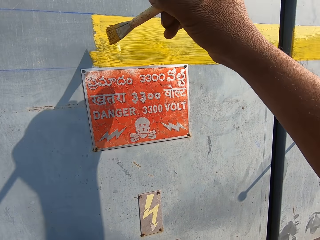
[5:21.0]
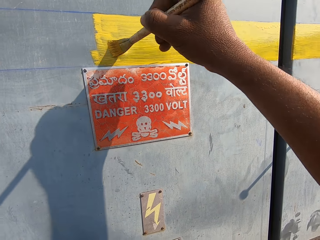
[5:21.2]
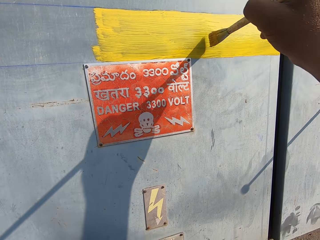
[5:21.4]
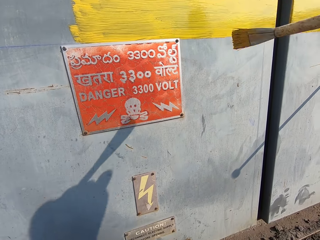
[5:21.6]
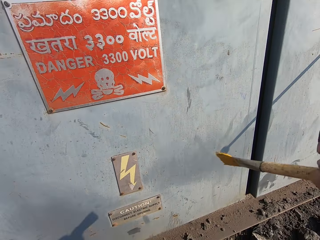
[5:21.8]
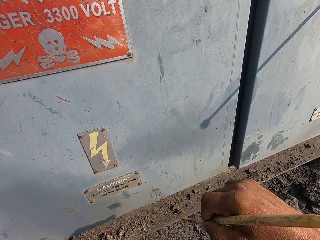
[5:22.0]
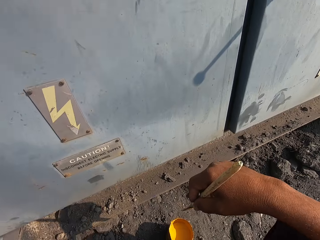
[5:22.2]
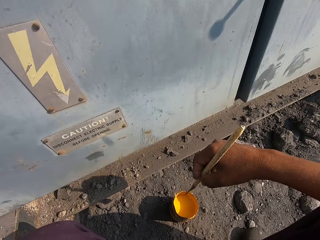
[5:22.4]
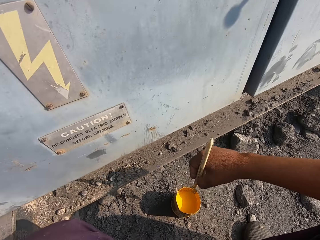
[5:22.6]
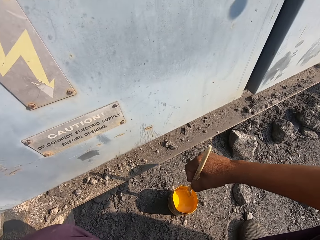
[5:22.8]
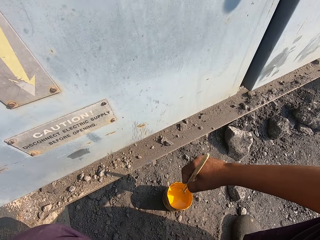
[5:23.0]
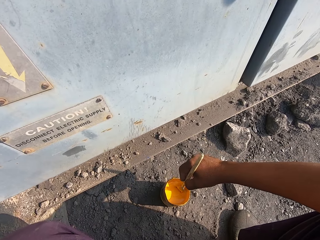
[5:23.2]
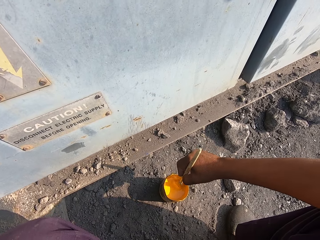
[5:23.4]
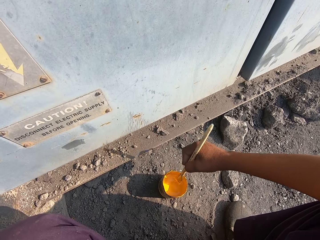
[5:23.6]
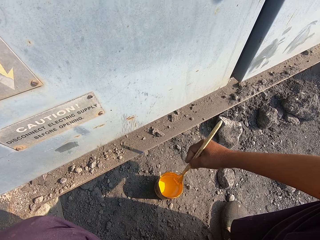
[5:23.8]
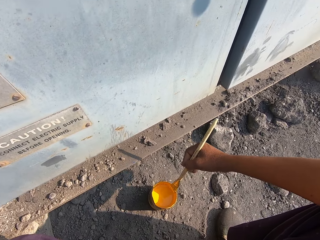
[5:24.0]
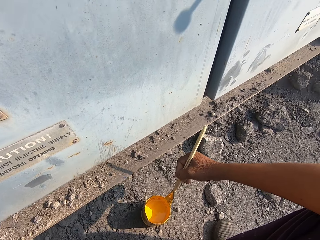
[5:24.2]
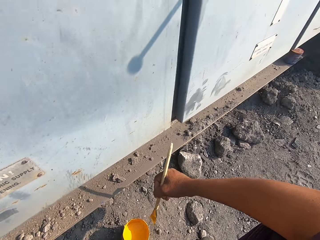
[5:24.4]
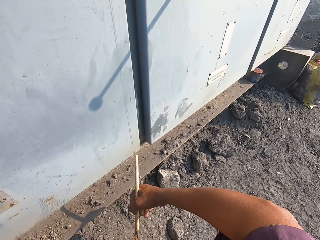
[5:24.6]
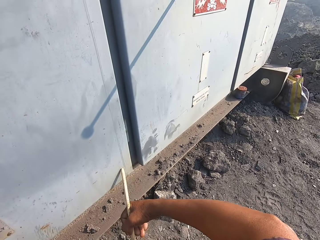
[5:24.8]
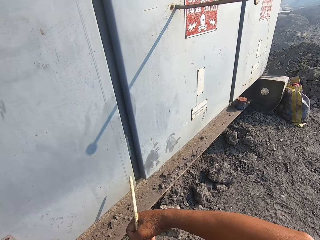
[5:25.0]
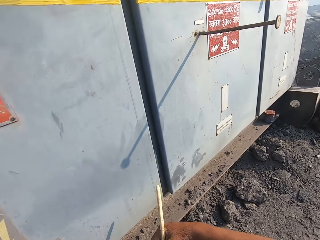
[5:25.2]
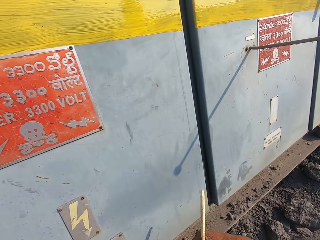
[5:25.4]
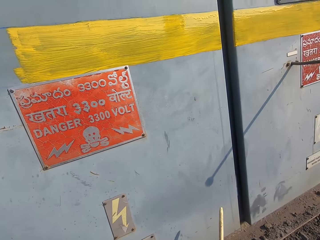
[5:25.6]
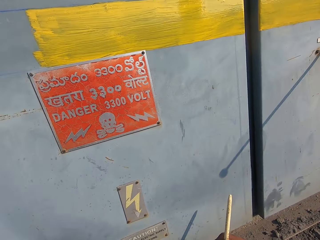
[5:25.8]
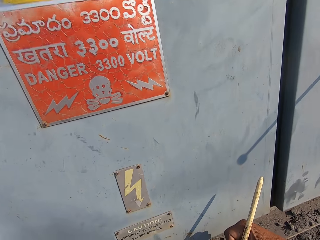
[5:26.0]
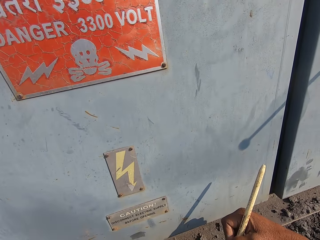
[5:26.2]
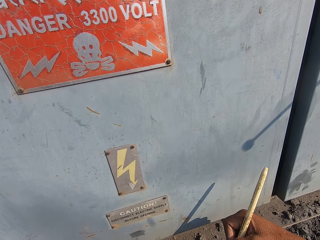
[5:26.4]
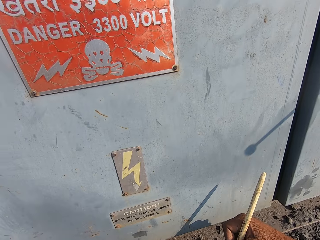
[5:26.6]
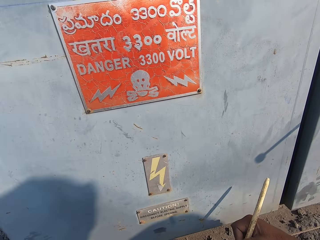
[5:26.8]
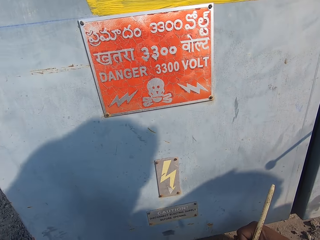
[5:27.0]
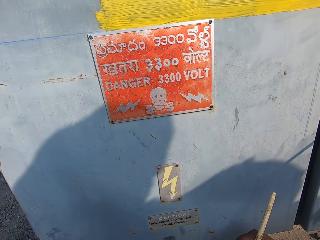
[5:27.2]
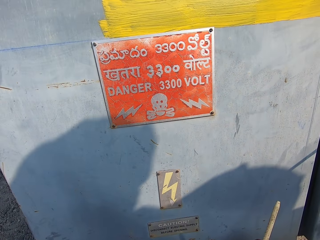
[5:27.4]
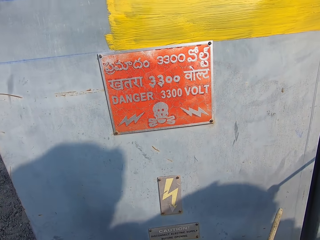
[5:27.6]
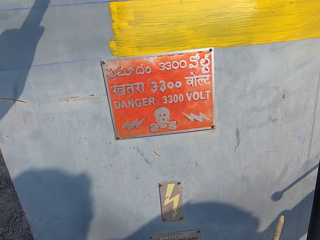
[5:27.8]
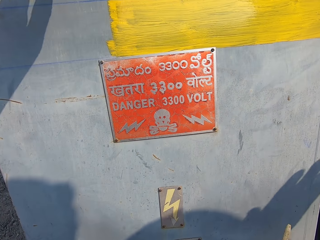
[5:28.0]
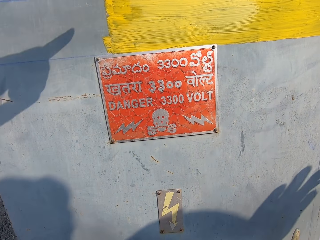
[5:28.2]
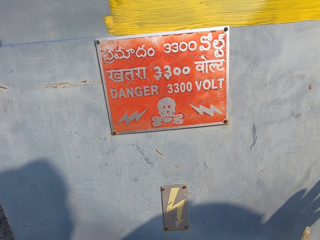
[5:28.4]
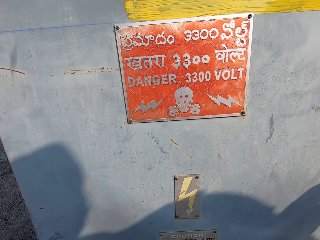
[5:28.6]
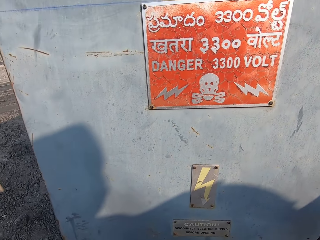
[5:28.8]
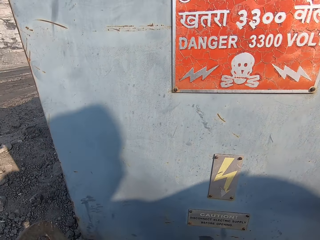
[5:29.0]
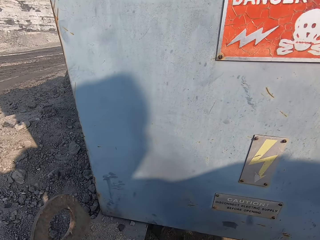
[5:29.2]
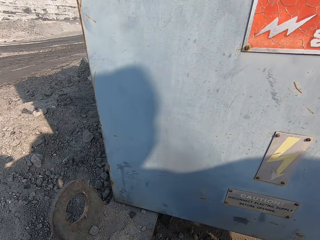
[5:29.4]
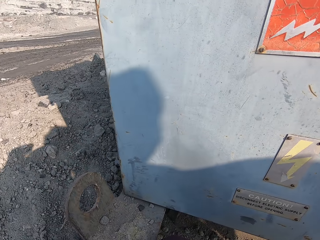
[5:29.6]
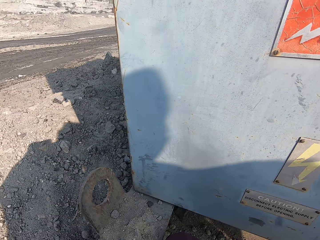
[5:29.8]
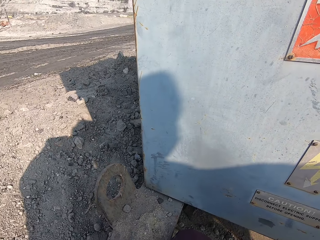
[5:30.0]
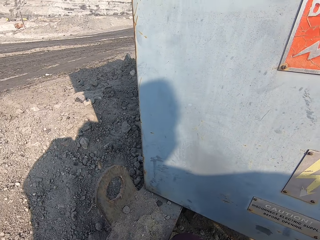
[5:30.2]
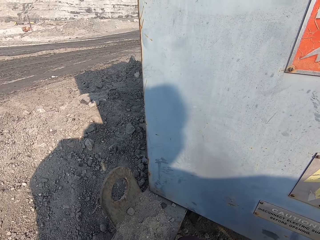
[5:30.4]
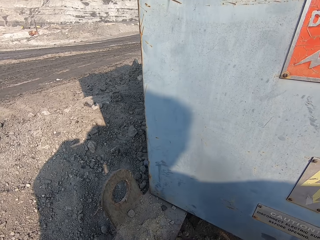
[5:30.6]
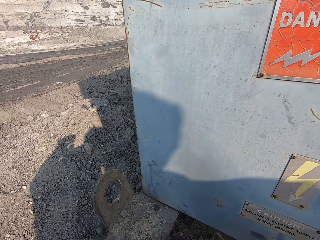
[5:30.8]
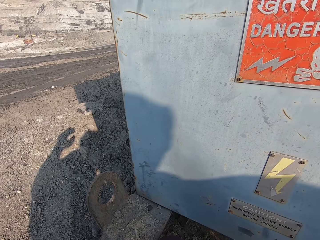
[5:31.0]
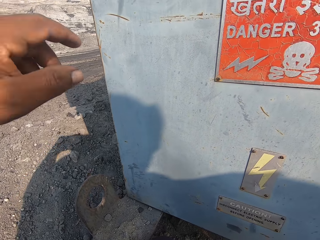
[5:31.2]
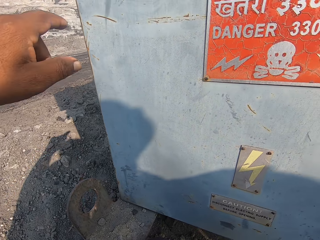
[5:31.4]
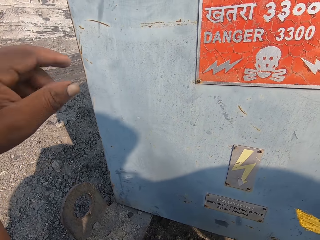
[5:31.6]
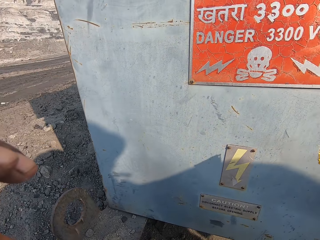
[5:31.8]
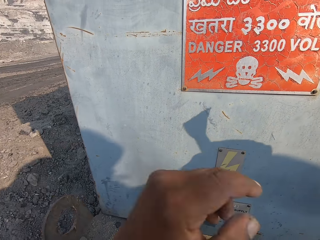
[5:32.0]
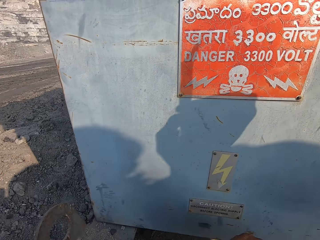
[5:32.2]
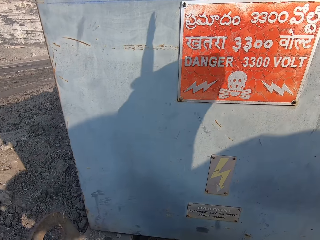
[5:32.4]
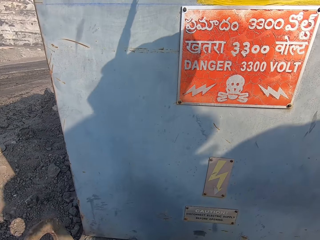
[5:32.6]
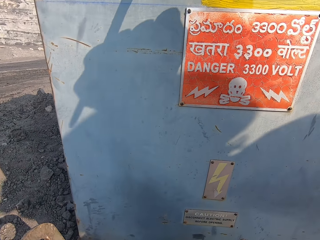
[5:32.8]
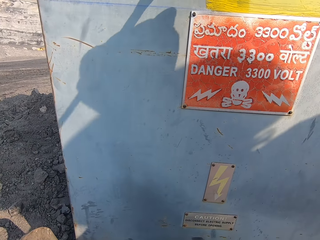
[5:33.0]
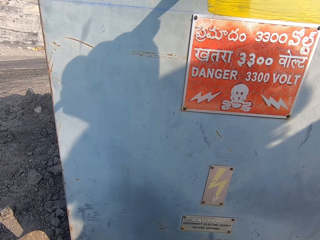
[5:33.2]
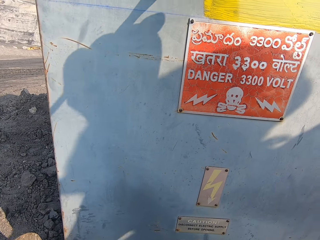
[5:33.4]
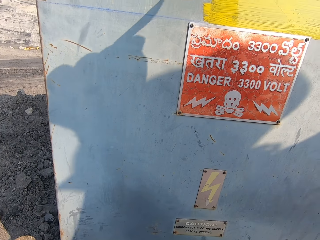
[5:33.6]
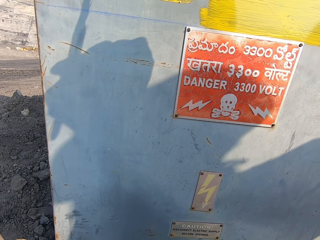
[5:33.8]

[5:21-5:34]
The camera wearer dips the paint brush in the paint can. They talk. They move the left hand in the air.

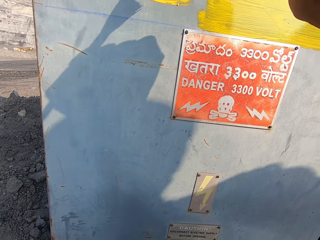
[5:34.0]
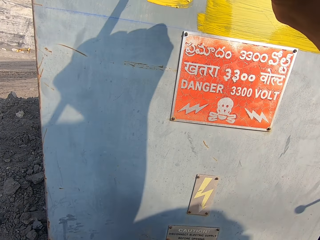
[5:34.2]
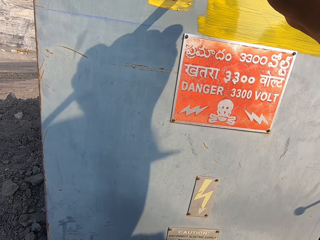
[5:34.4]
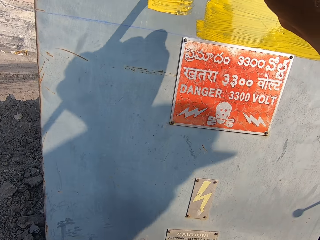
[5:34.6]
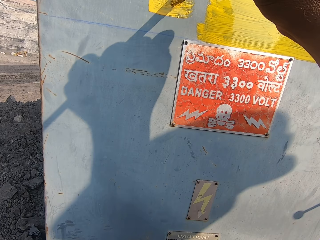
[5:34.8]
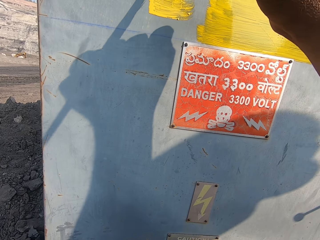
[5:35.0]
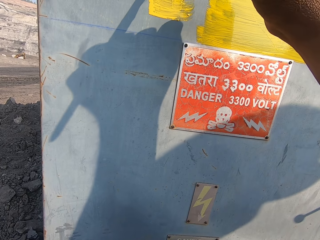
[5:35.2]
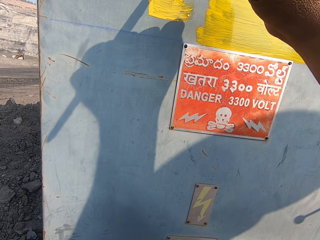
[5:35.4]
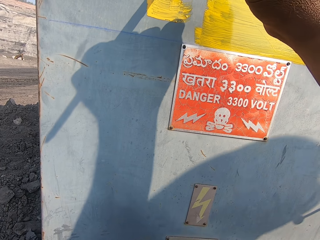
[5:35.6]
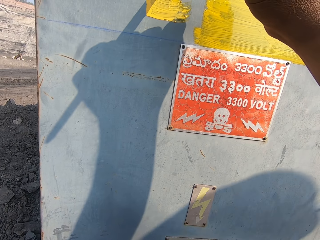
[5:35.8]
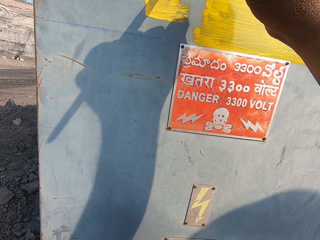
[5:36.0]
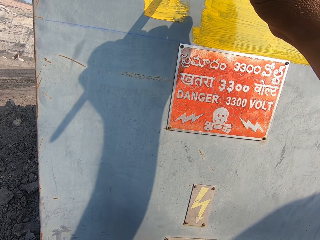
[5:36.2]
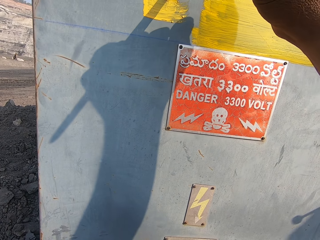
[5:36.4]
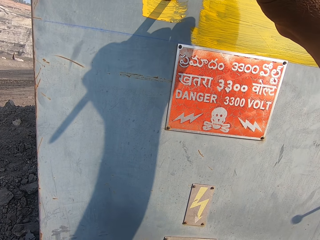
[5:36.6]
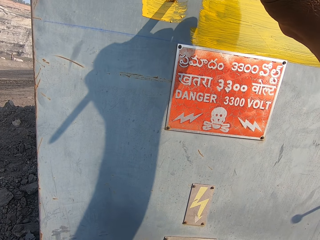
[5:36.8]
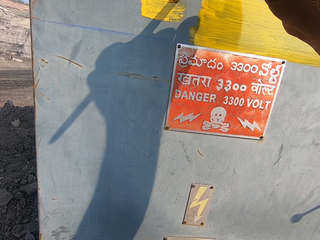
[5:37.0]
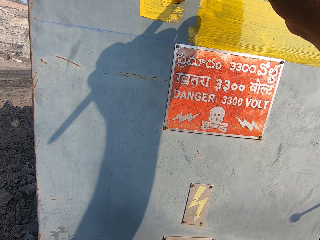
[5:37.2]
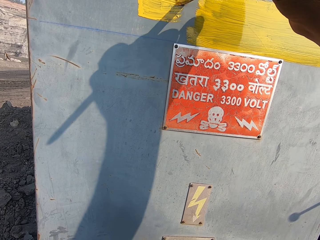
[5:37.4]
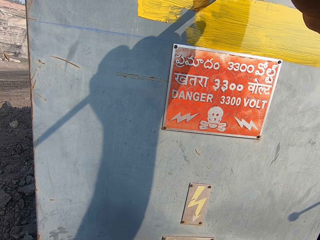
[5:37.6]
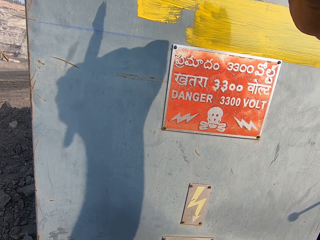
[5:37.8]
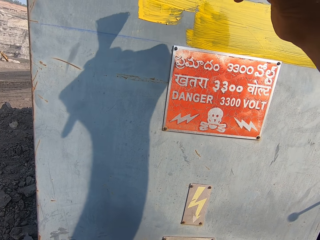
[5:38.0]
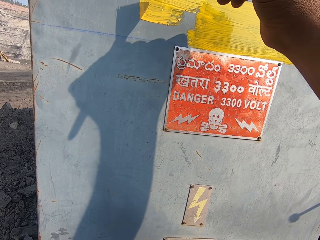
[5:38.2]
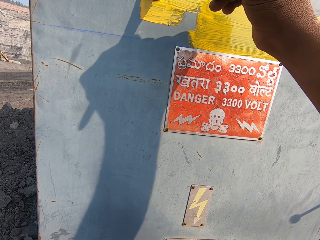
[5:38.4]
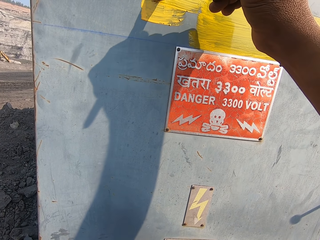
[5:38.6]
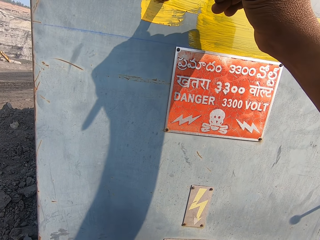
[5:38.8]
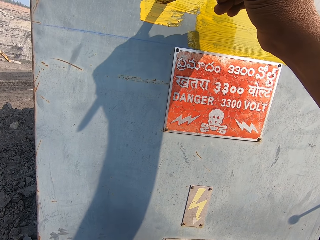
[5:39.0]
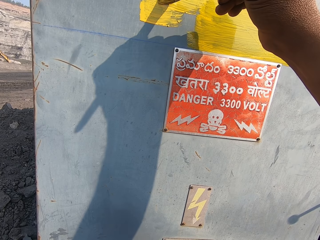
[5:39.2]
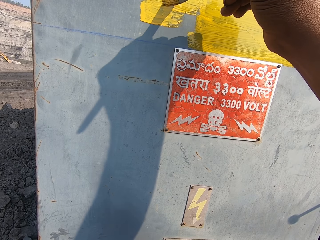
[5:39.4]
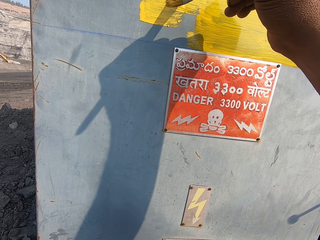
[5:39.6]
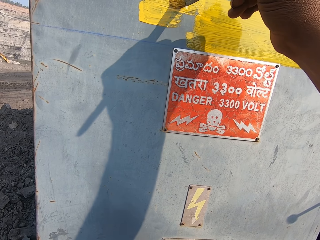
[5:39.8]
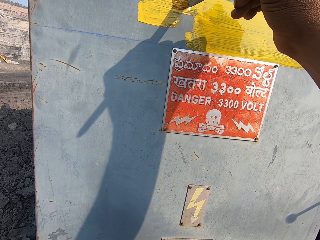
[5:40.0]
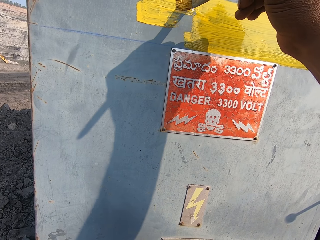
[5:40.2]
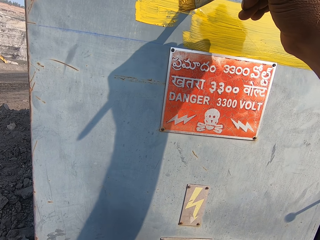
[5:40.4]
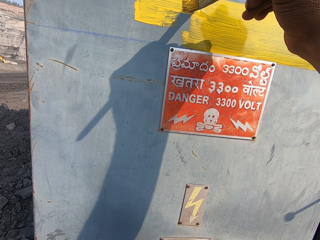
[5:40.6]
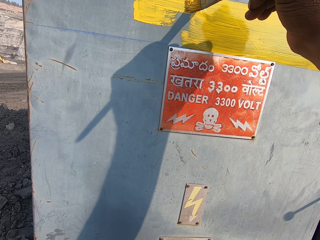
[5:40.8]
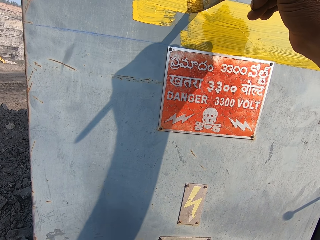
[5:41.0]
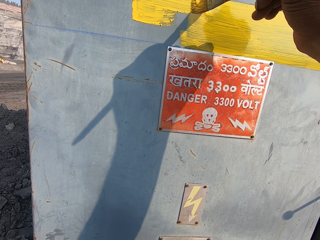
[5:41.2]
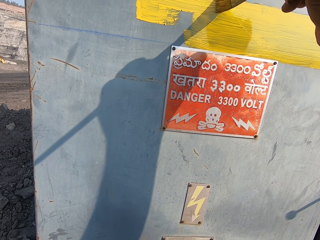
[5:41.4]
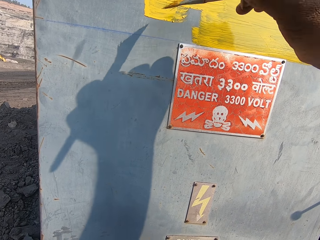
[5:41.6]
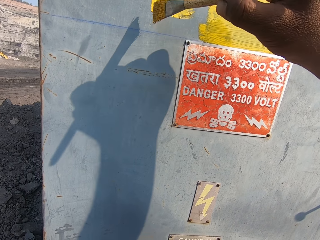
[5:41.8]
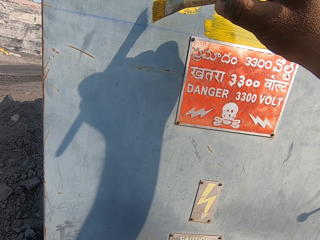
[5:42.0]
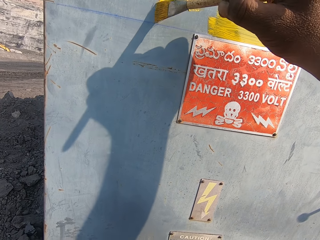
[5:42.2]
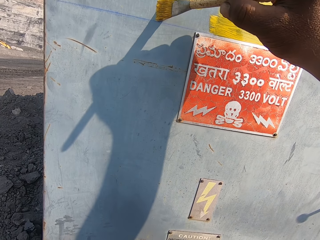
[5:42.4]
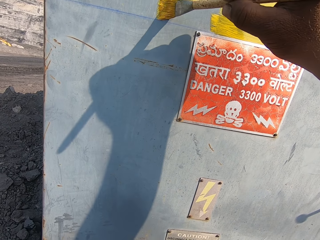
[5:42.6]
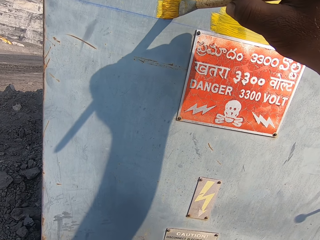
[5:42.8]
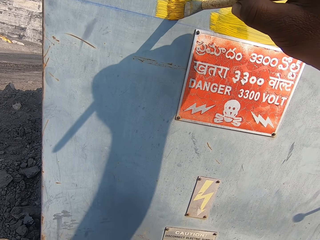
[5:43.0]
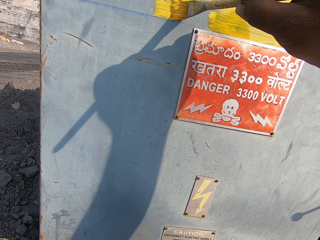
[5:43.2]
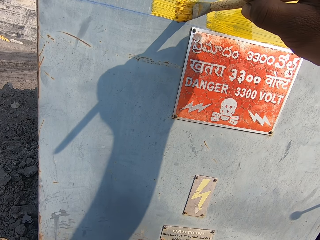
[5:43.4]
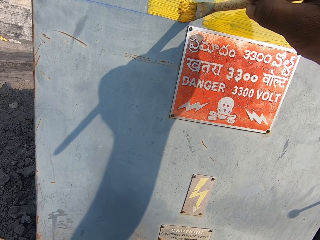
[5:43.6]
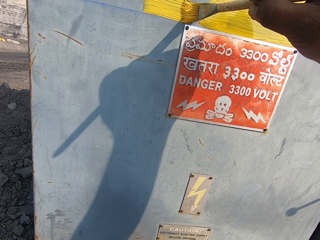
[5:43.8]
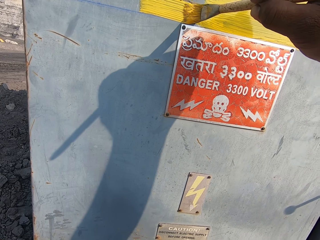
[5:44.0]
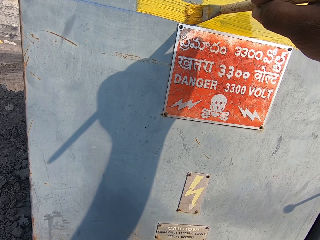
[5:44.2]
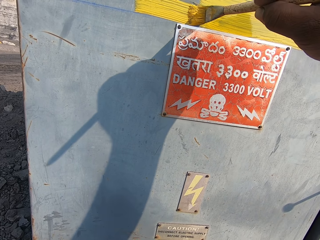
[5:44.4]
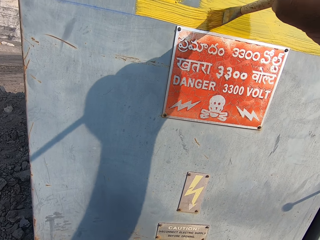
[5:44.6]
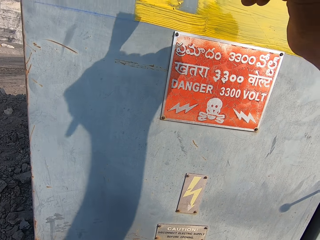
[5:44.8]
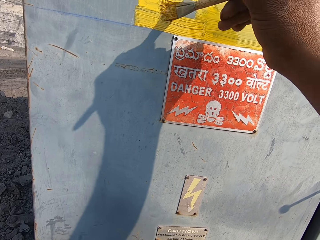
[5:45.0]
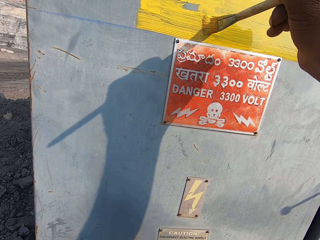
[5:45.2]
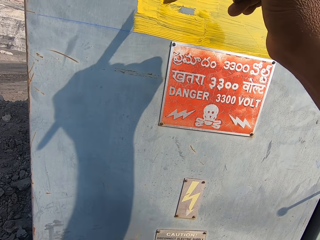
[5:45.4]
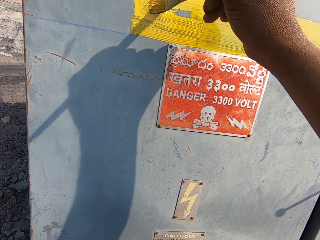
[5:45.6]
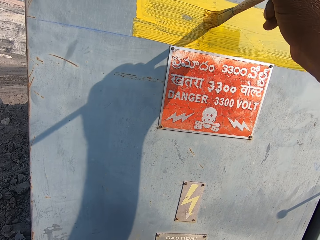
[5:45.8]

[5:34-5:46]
The camera wearer paints the wall using a paint brush.
